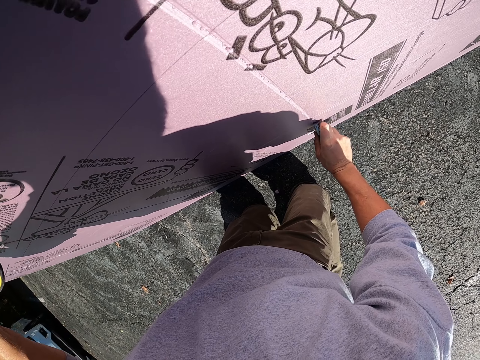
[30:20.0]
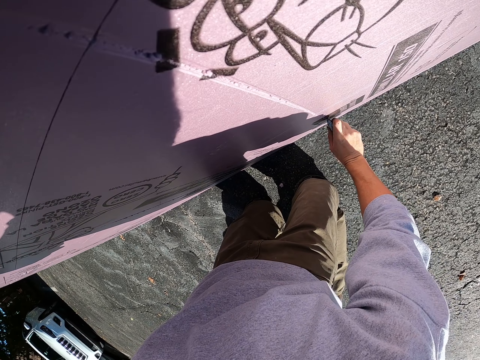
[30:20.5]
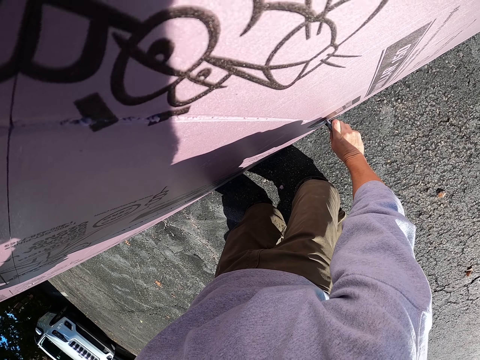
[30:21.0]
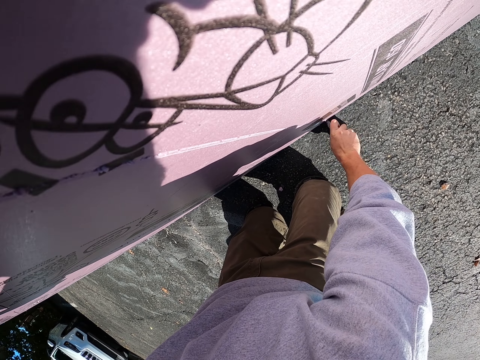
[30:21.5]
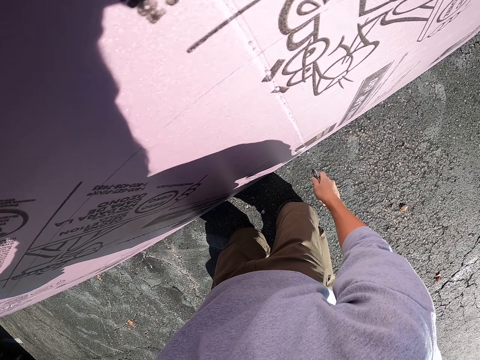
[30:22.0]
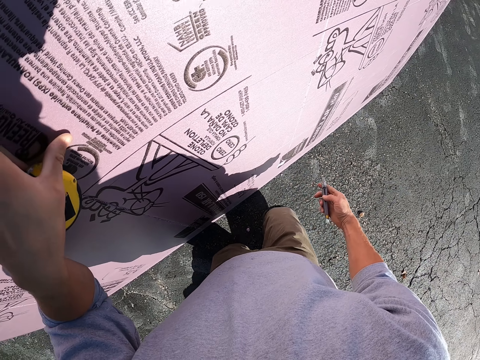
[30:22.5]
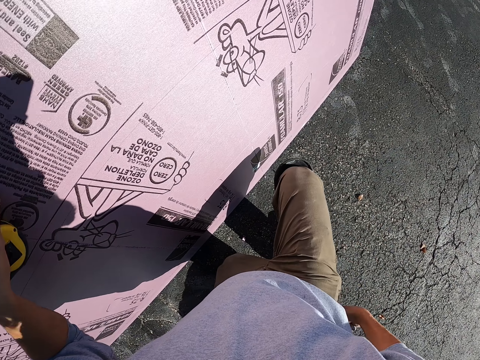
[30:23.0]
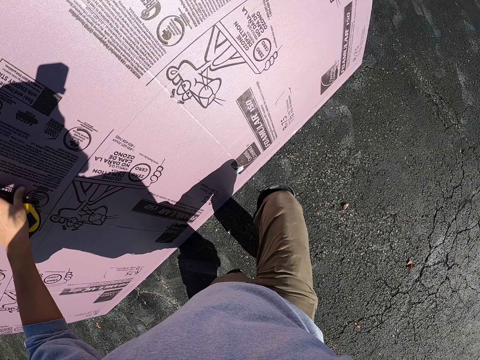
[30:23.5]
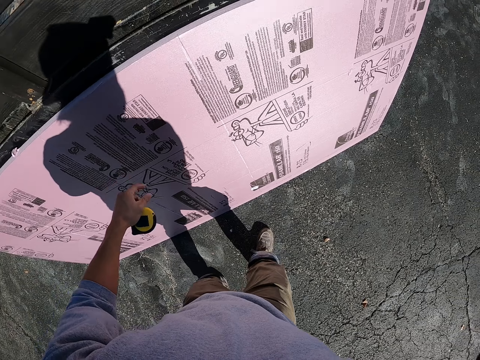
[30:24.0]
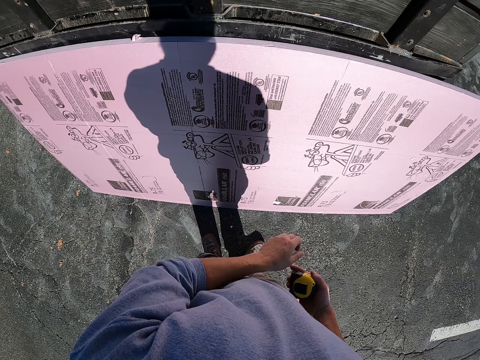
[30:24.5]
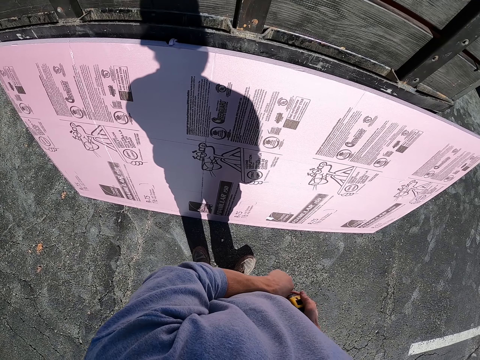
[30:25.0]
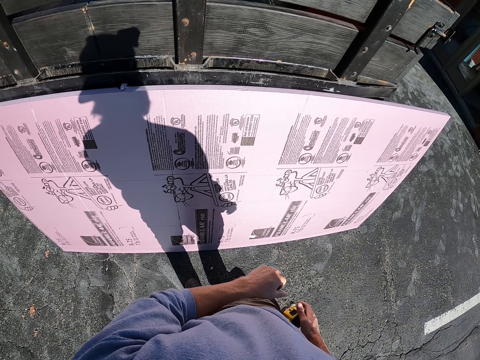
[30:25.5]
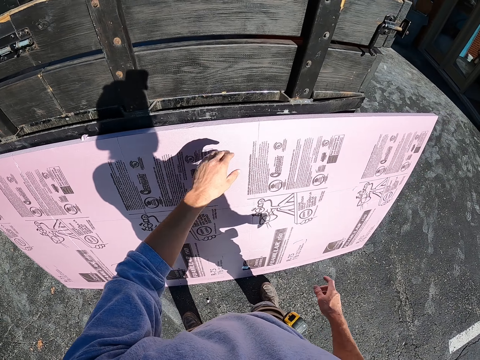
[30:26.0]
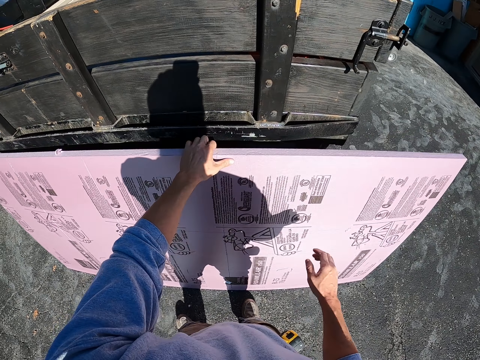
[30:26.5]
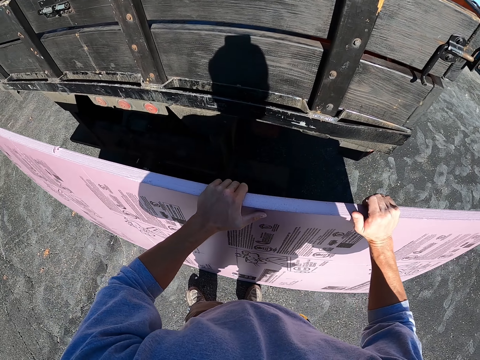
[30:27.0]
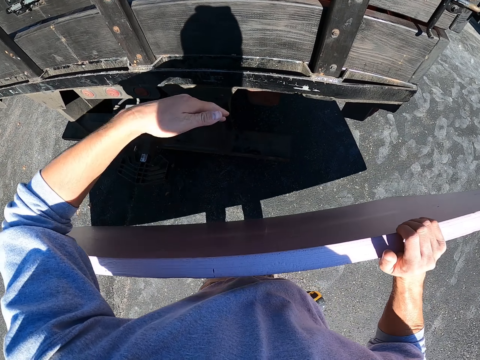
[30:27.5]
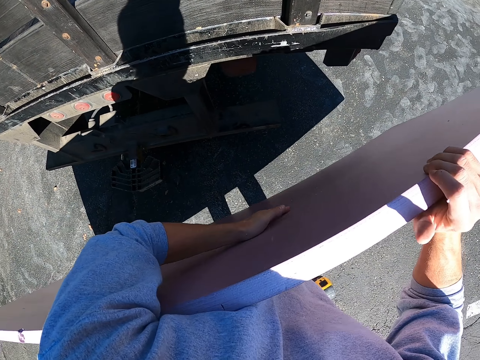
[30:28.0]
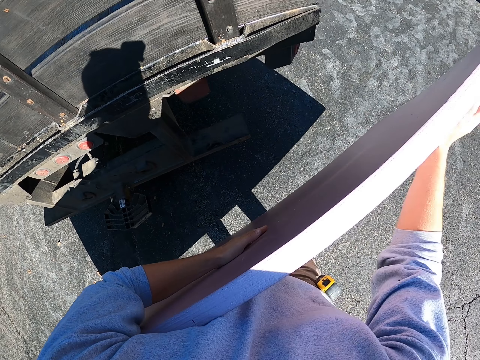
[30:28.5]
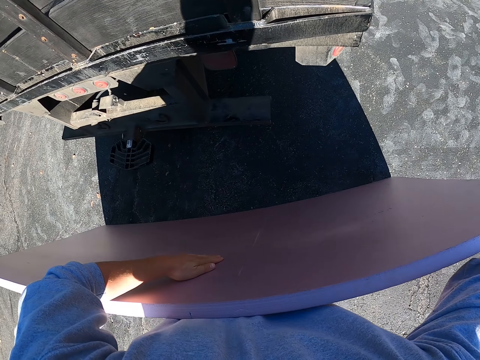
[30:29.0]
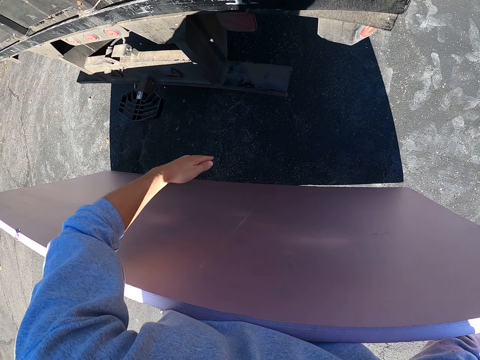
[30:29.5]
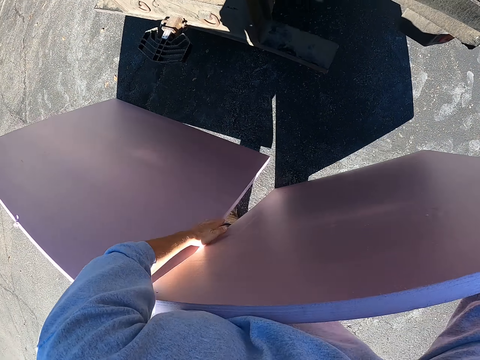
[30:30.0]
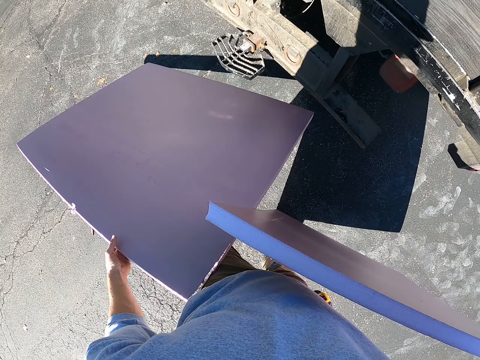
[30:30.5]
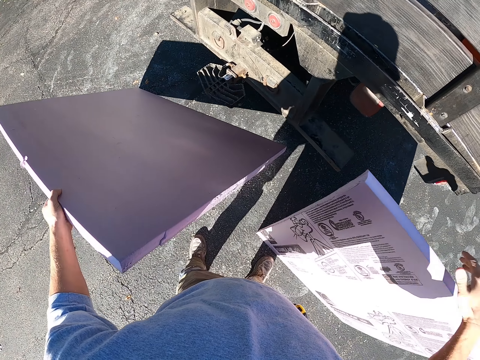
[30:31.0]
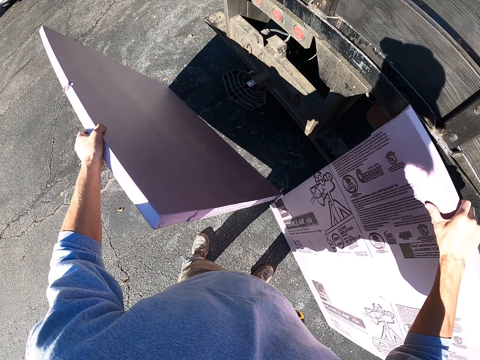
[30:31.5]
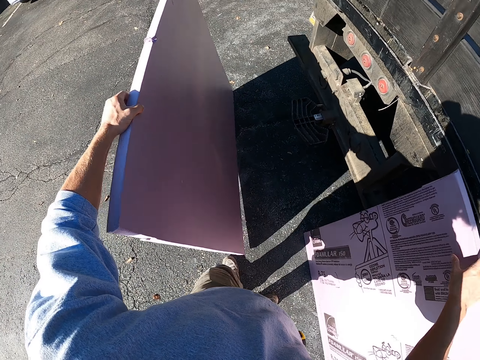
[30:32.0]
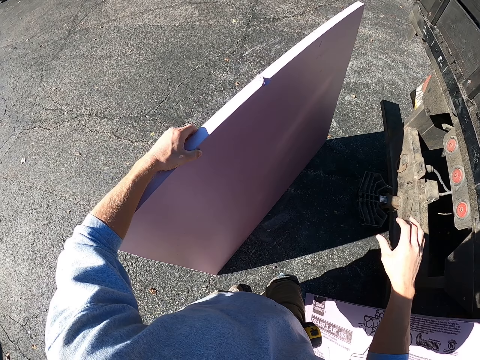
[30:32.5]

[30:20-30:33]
The camera wearer holds the knife. They stand beside the cardboard. They hold the tape measure with the right hand and put the tape measure in the pocket. They hold the cardboard. They hit the cardboard with the left hand. They hold the pieces of cardboard. They put the piece of cardboard beside the car.

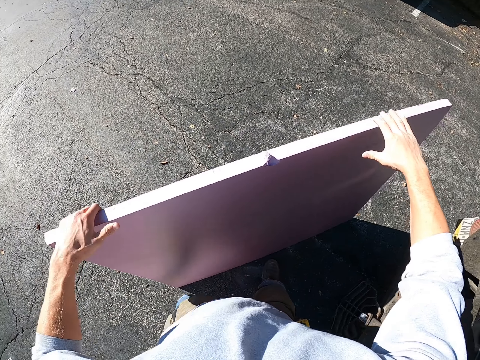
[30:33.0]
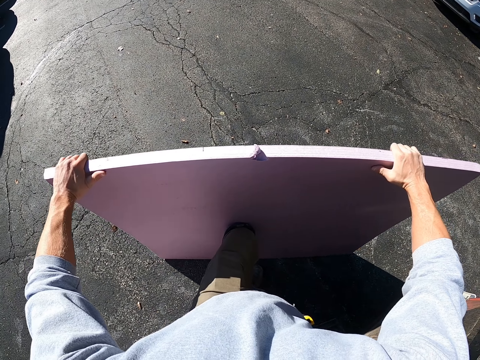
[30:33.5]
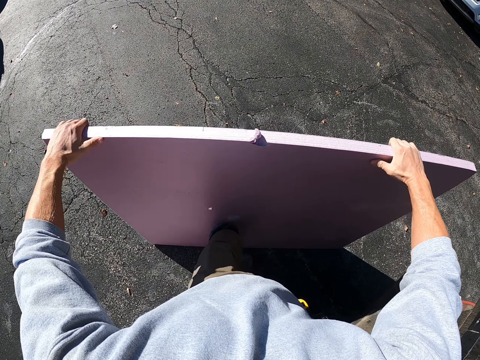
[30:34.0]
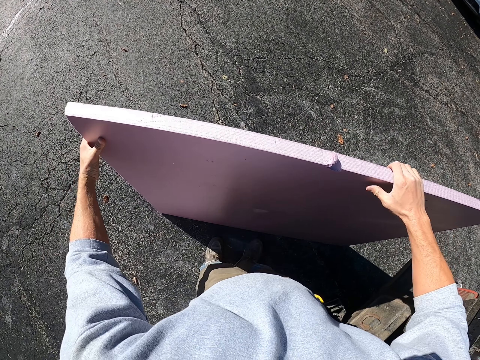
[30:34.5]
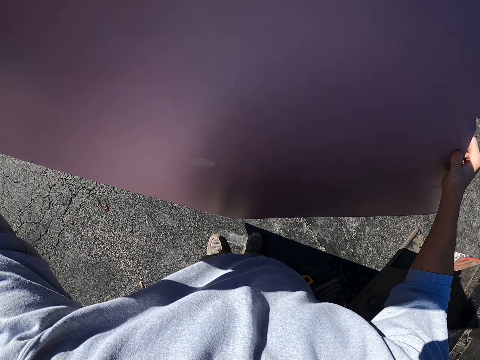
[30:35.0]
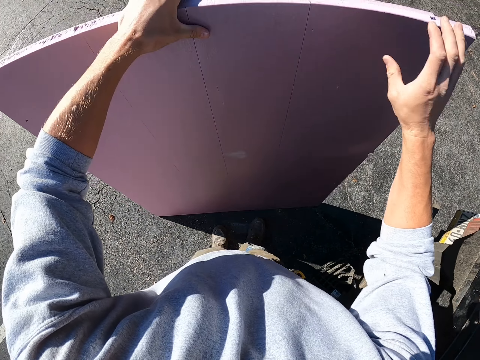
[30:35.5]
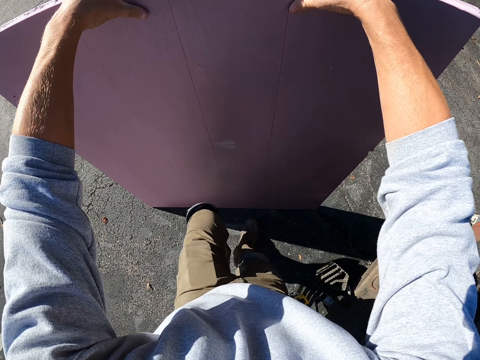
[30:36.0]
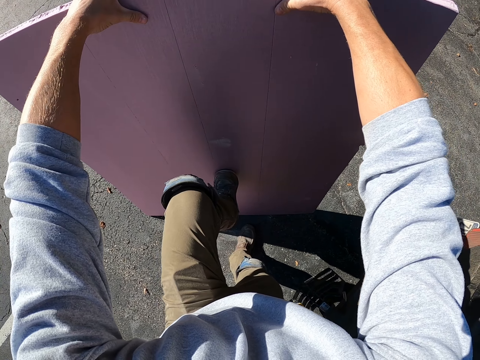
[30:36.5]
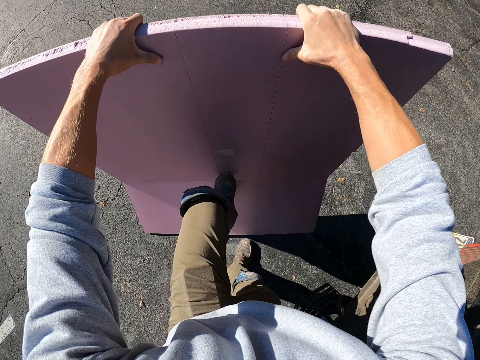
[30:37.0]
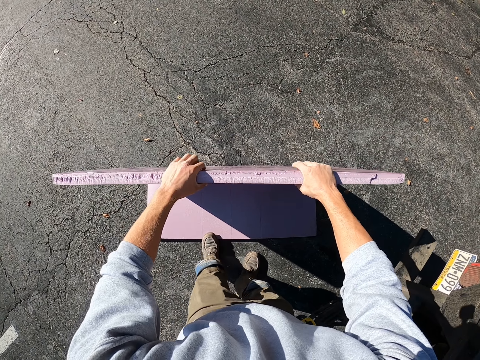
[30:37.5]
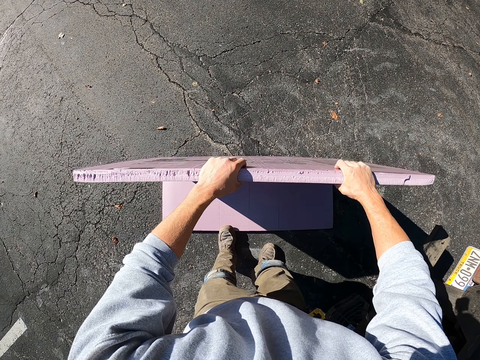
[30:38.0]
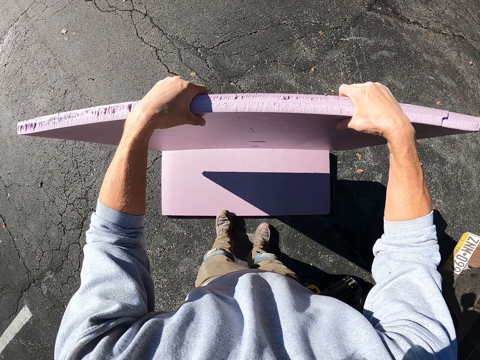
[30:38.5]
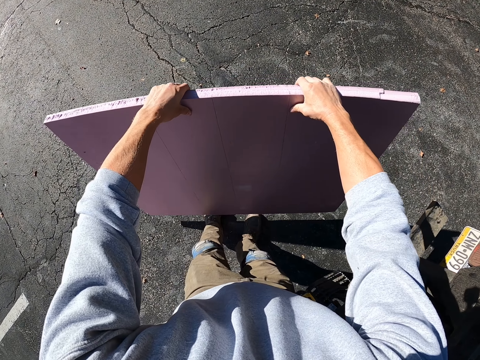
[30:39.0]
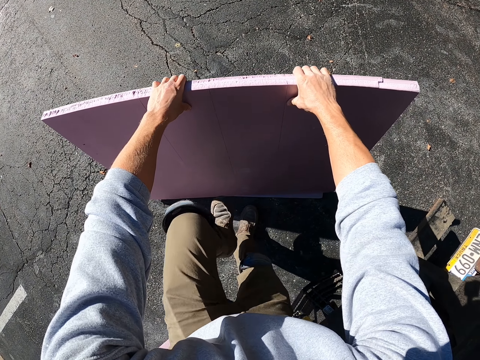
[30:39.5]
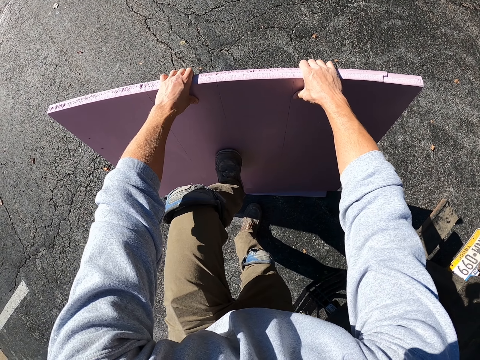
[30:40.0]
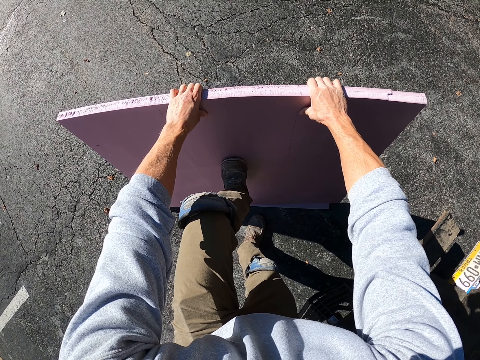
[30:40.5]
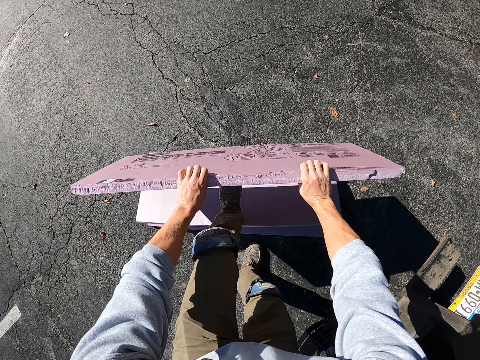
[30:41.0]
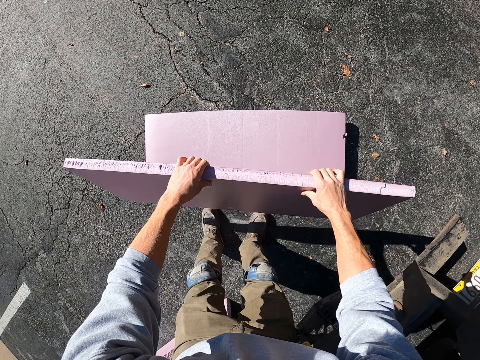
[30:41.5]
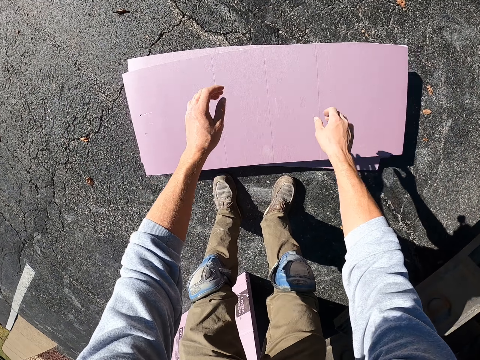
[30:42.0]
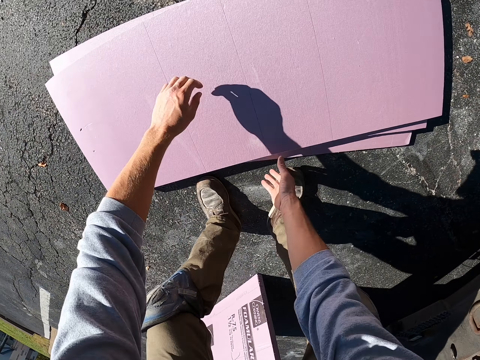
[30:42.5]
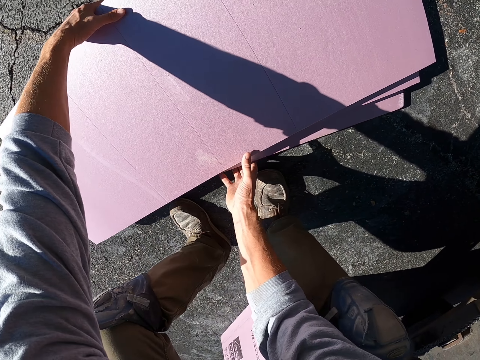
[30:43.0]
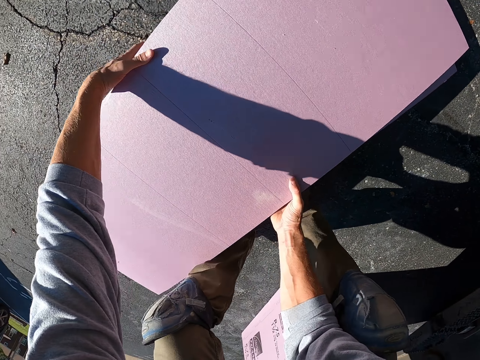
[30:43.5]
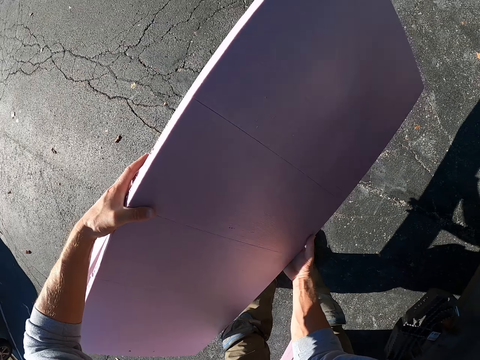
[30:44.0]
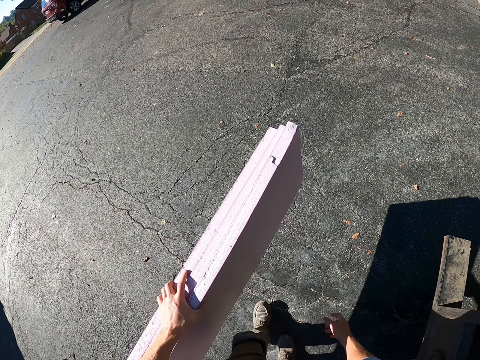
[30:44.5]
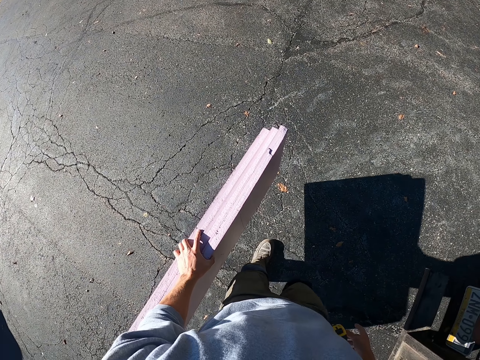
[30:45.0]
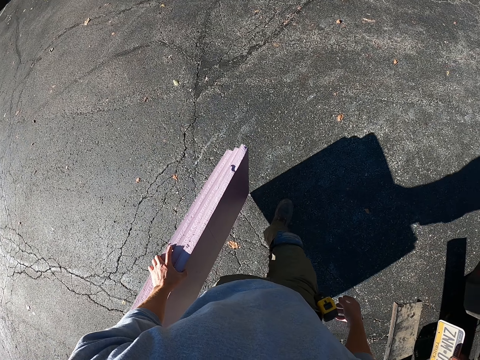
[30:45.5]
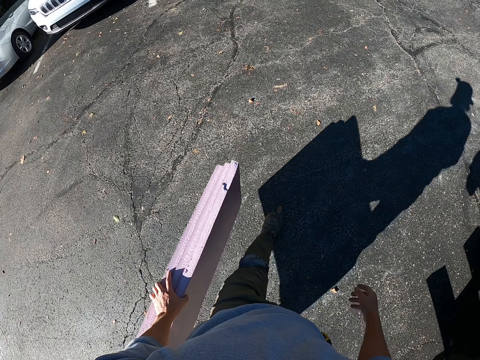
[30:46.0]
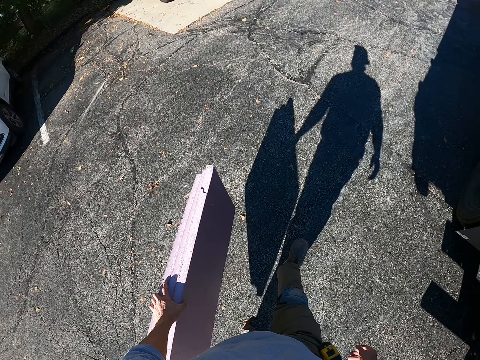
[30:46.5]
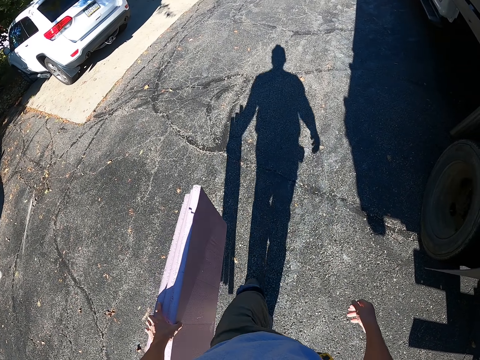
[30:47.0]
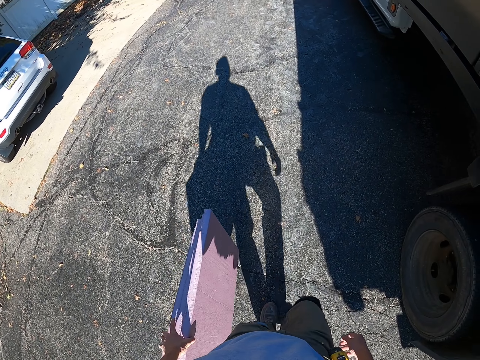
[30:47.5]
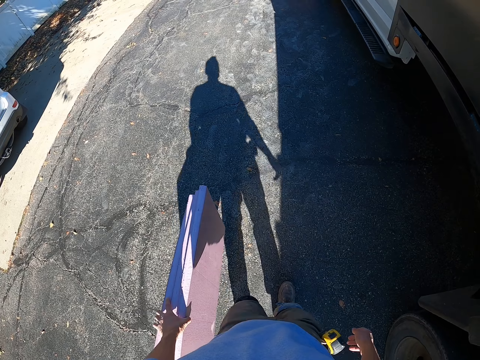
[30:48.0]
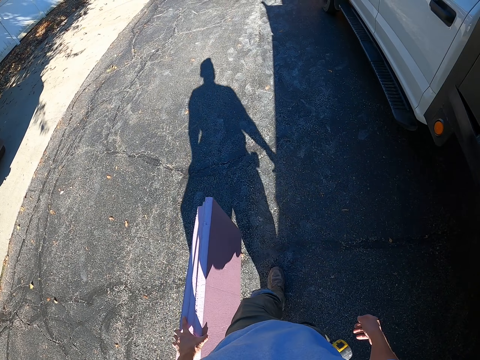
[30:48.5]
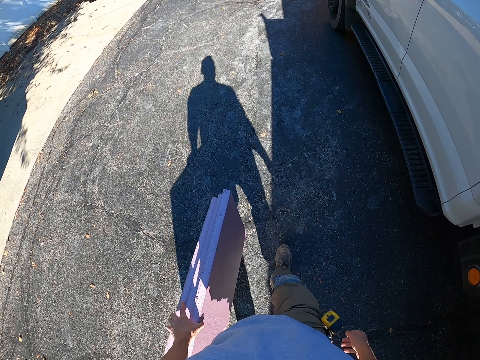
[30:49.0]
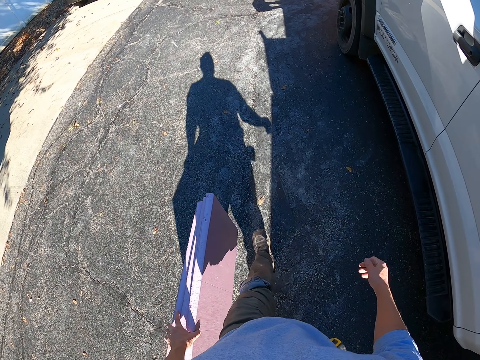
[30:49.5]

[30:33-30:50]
The camera wearer holds the piece of cardboard with hands. They press the cardboard with the left knee. They turn the cardboard. They hold the cardboard. They cut the cardboard with the leg. They hold the piece of cardboard. They cut the cardboard with the leg. They put the pieces of cardboard on the ground. They pick the pieces of cardboard from the ground. They hold the pieces of cardboard and walk toward the house.
